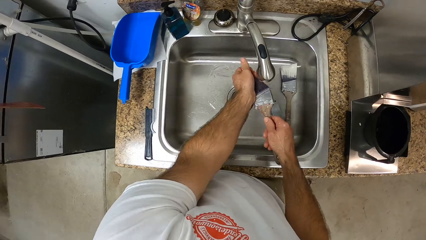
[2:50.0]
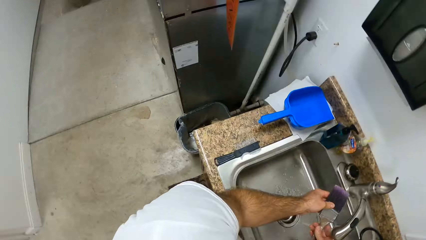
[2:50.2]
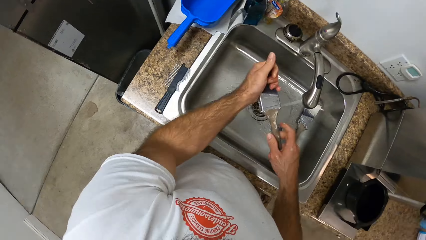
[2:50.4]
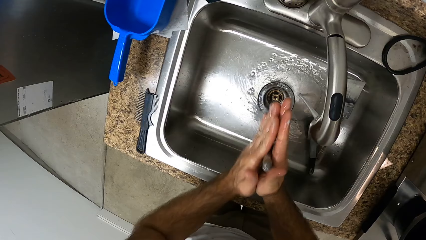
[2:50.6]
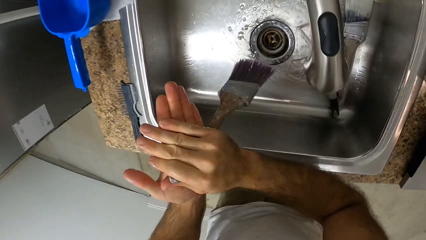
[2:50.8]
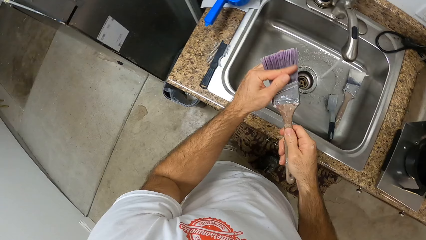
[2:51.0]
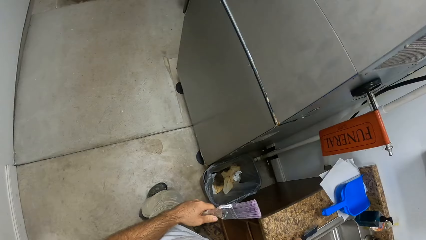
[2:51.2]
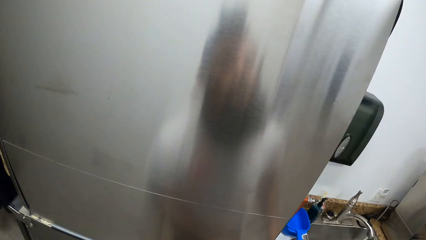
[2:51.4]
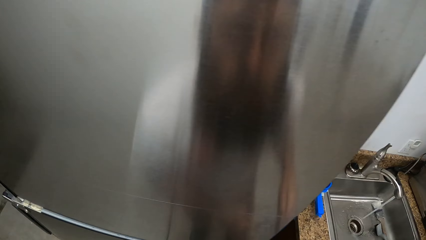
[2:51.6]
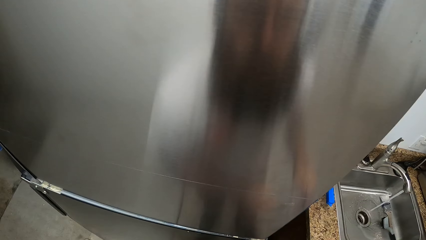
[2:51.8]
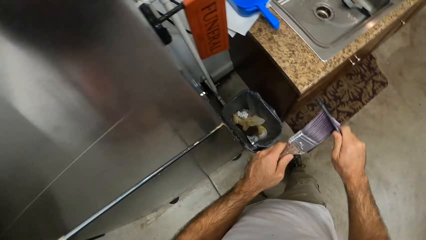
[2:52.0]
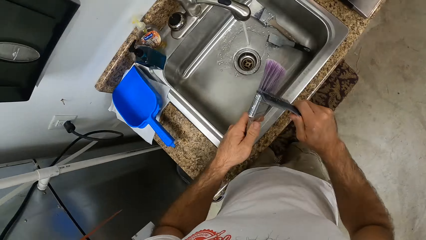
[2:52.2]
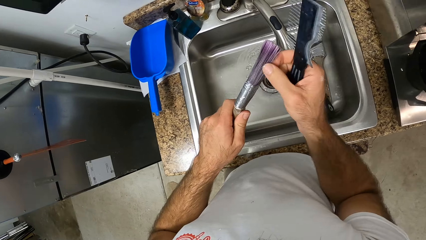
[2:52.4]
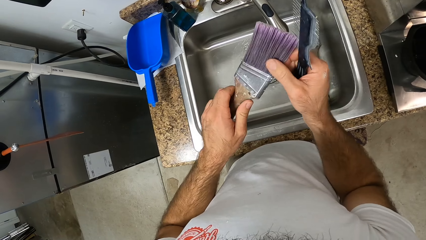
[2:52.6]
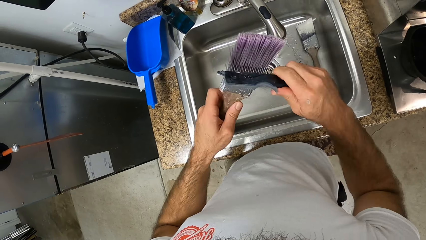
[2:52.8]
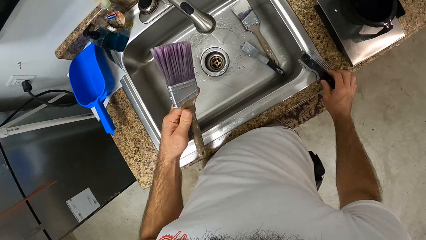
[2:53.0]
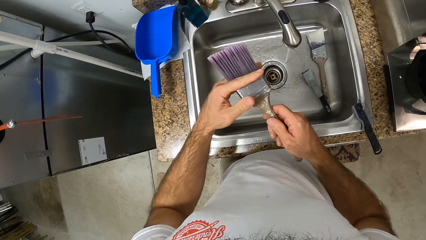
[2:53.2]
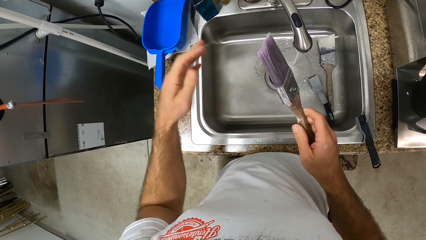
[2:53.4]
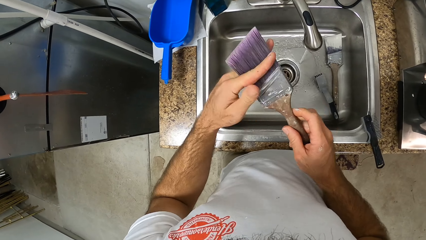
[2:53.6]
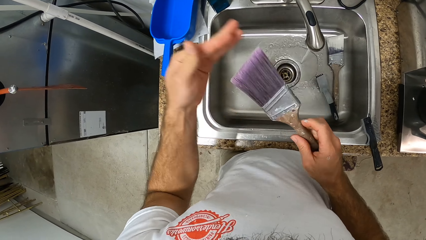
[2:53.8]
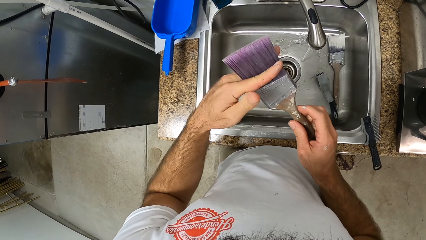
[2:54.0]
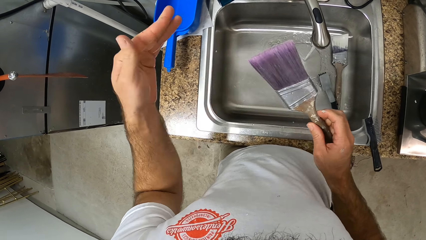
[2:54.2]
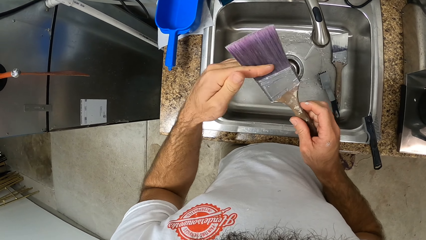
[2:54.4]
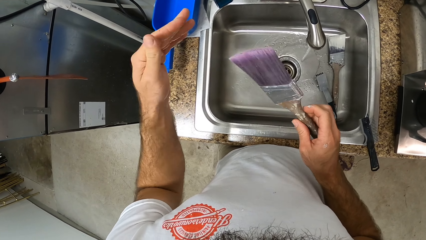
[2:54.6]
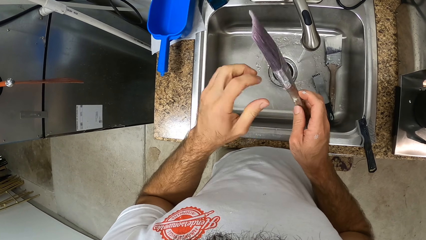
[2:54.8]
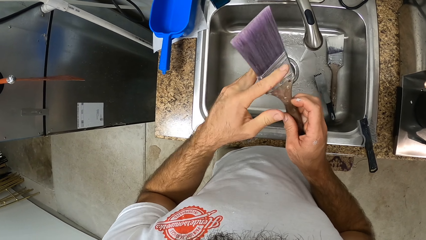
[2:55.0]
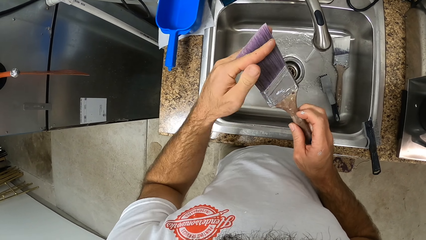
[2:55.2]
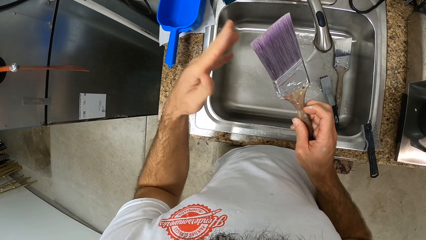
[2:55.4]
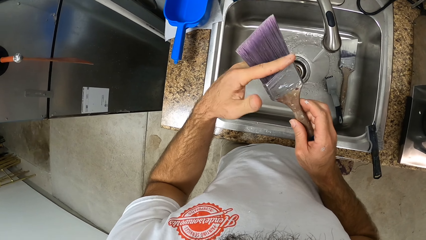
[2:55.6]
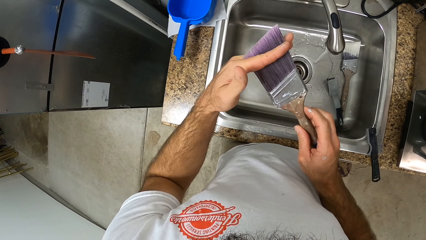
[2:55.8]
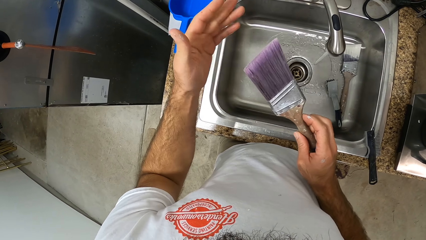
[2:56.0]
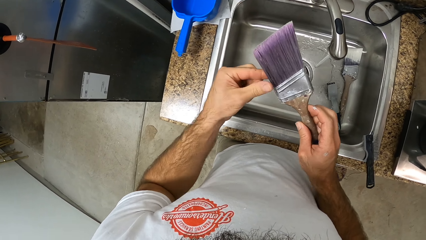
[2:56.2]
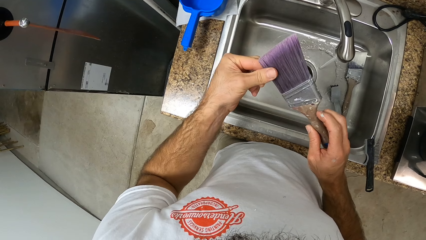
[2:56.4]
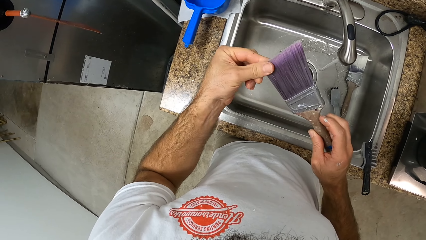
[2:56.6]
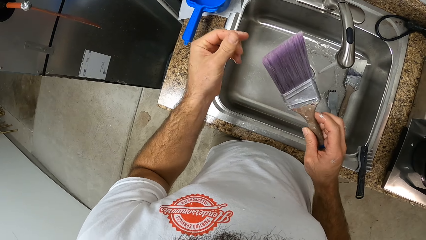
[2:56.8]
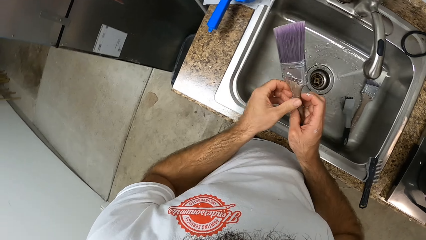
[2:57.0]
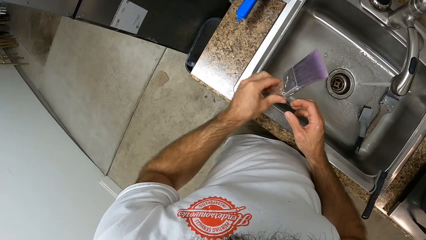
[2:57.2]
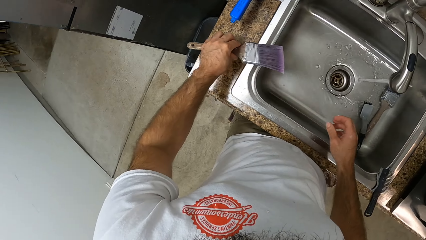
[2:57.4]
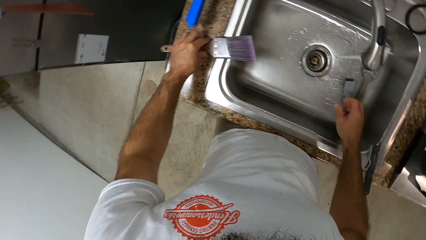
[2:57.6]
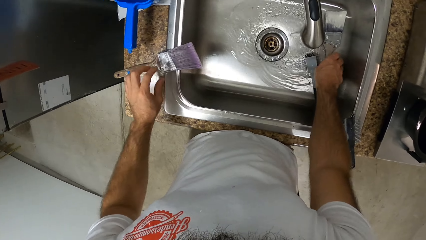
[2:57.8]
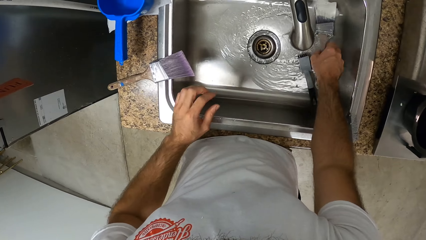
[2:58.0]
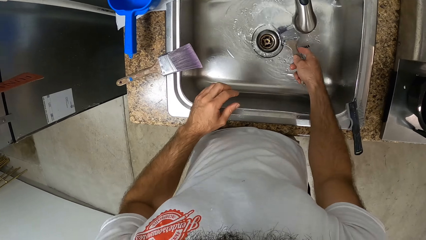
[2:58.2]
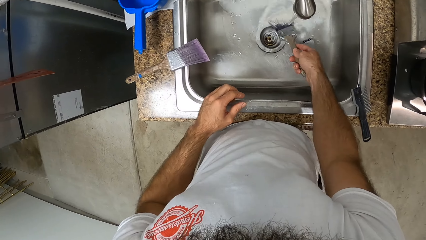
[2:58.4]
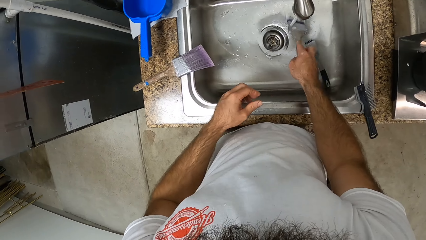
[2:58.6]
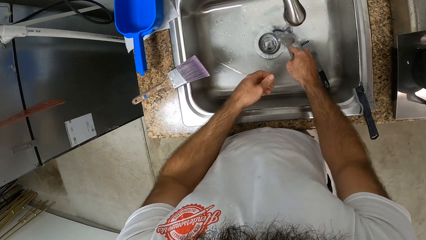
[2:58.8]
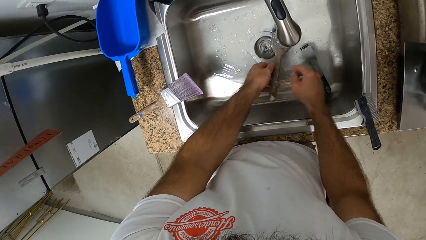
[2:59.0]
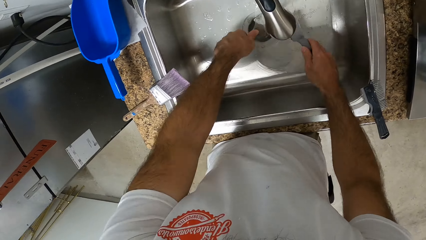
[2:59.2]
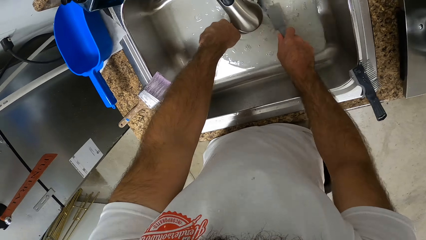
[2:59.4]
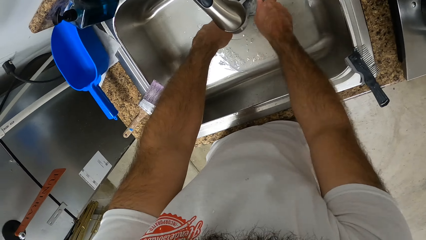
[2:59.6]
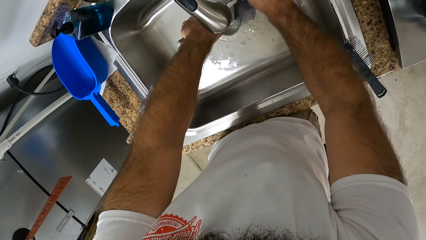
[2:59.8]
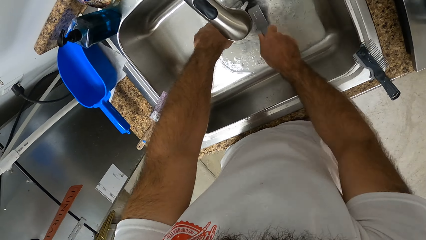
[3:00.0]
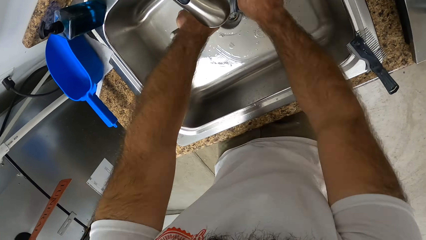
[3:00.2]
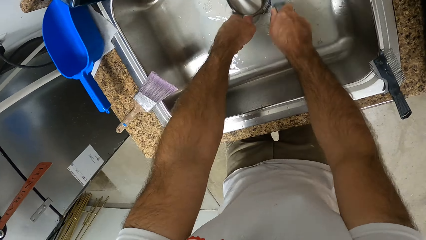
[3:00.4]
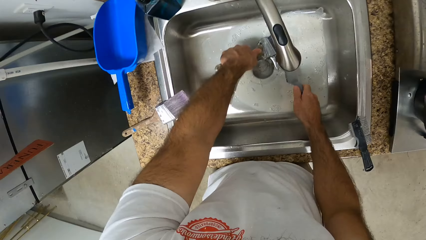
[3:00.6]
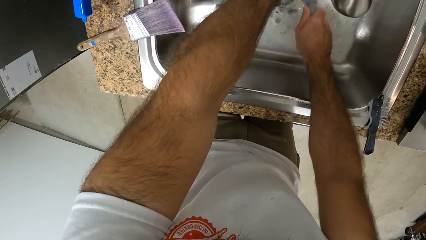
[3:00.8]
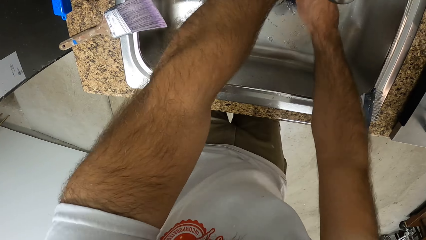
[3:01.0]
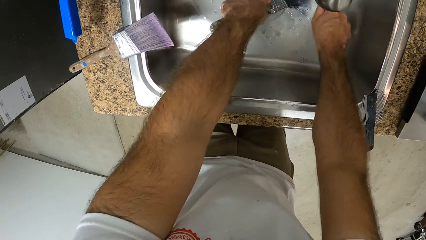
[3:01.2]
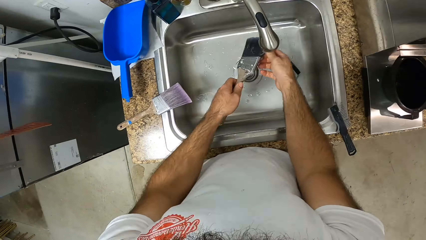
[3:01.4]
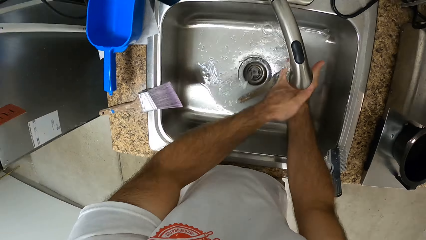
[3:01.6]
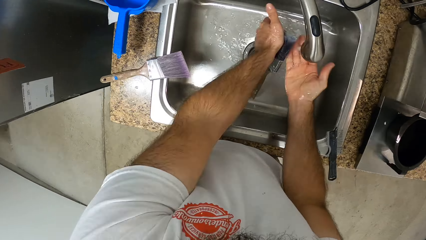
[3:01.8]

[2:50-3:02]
The camera wearer washes the paint brush. He looks around. He washes the paint brush. He holds the paint brush with his left hand, puts the paint brush on the countertop and wipes the paint brush with his left hand. He puts the paint brush on the countertop. He picks up the paint brush in the sink. He clears the paint brush in the sink.
